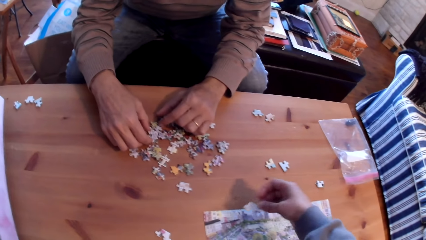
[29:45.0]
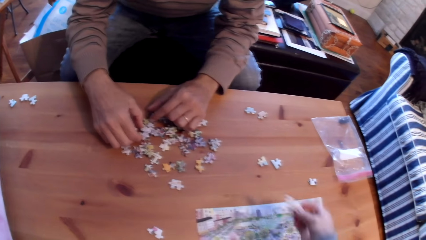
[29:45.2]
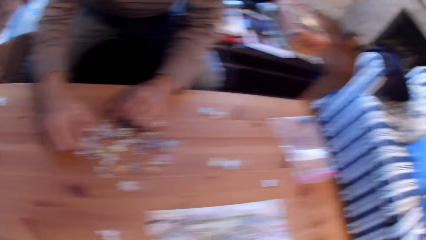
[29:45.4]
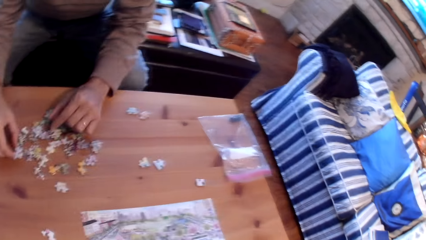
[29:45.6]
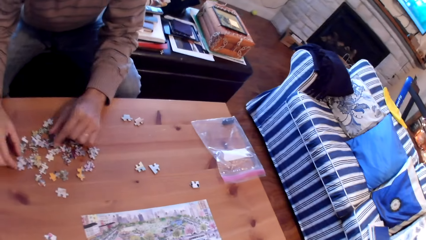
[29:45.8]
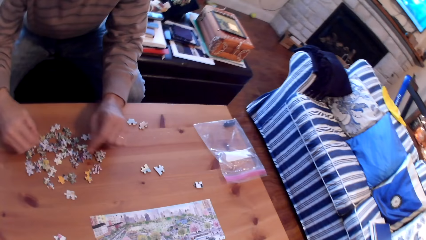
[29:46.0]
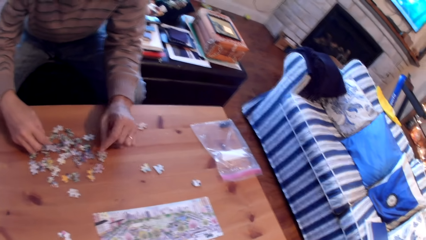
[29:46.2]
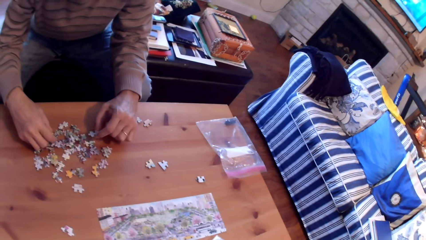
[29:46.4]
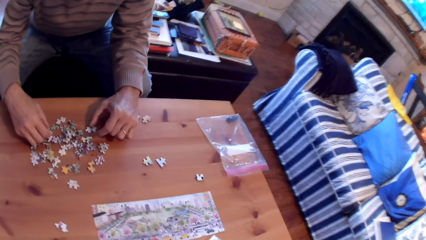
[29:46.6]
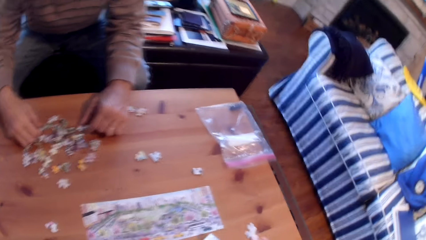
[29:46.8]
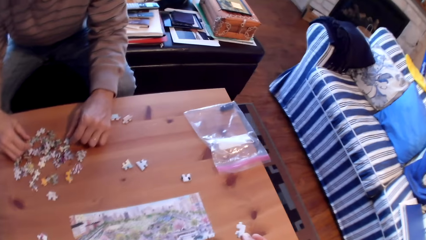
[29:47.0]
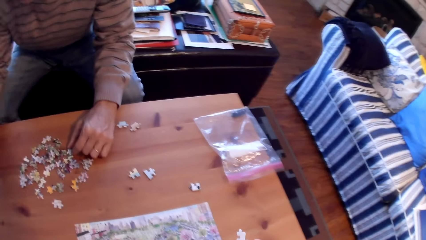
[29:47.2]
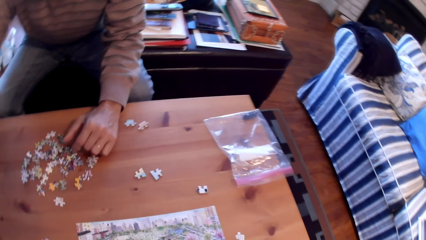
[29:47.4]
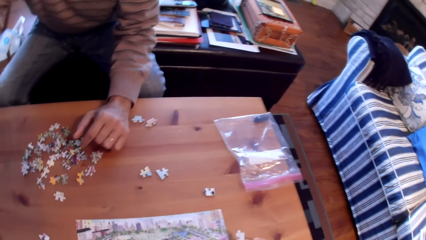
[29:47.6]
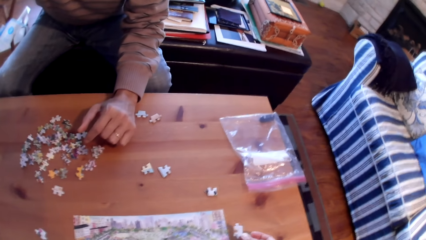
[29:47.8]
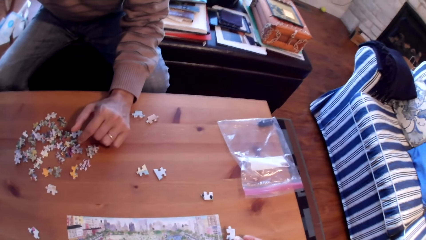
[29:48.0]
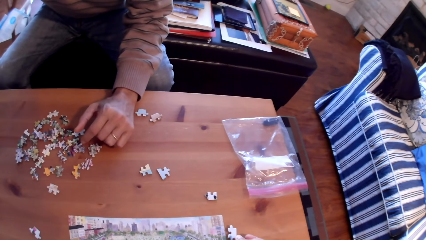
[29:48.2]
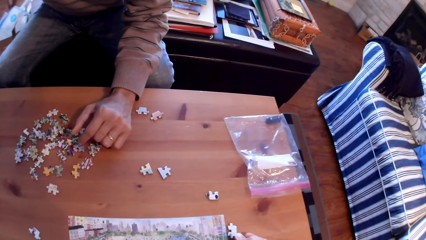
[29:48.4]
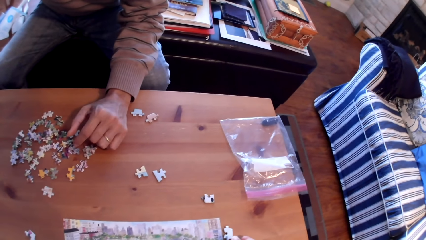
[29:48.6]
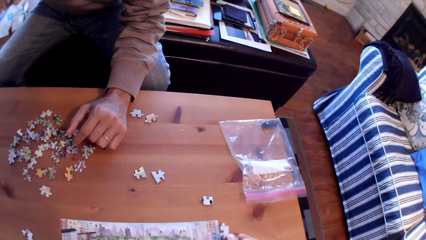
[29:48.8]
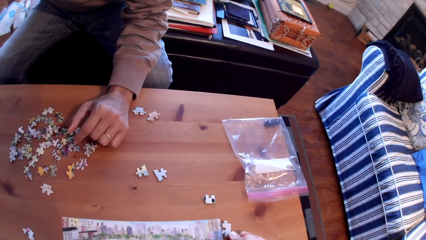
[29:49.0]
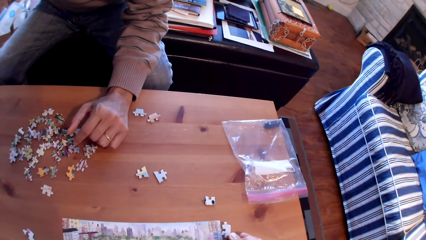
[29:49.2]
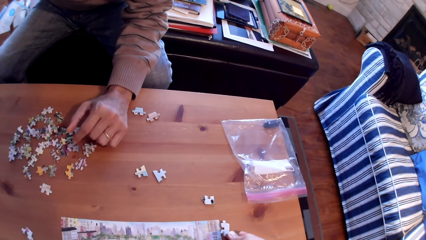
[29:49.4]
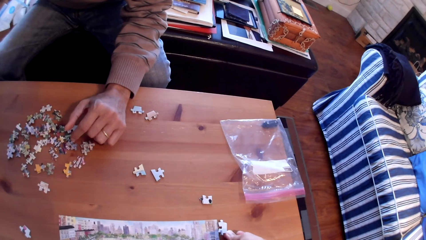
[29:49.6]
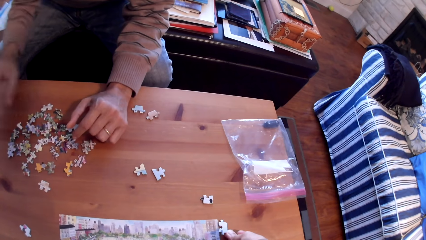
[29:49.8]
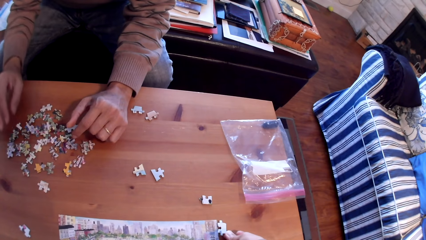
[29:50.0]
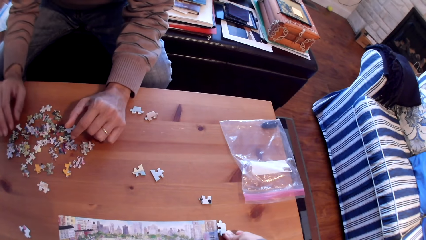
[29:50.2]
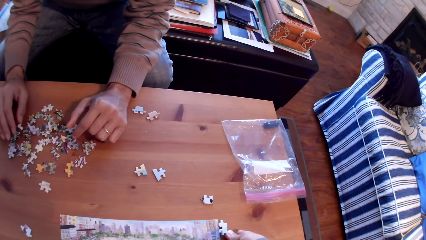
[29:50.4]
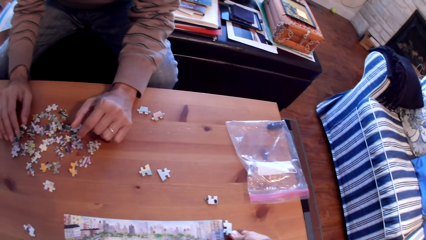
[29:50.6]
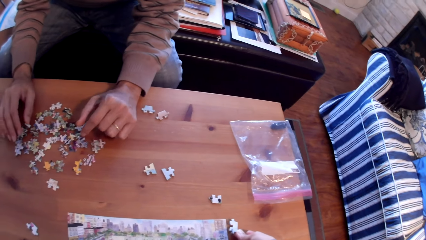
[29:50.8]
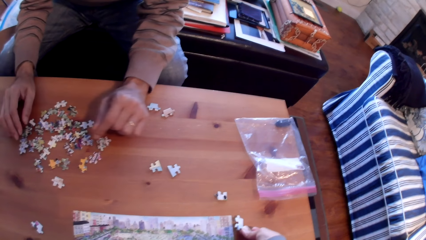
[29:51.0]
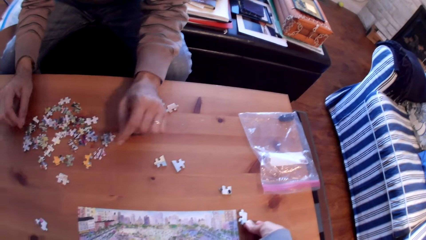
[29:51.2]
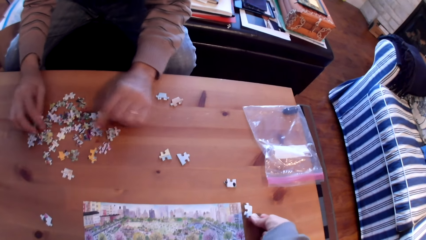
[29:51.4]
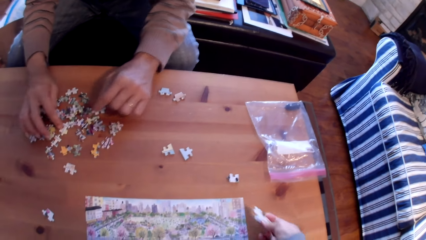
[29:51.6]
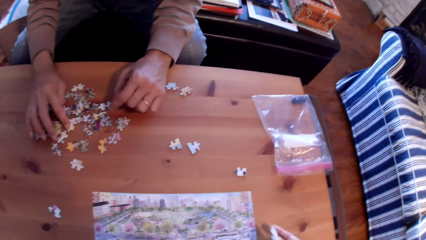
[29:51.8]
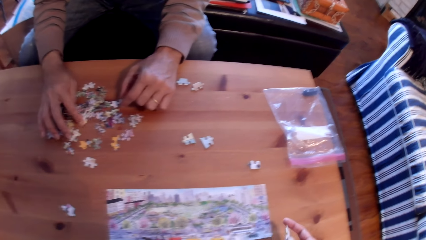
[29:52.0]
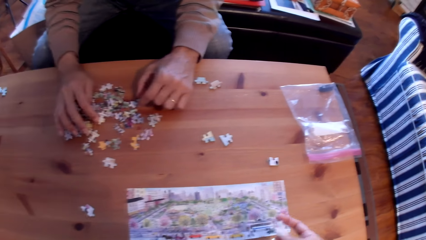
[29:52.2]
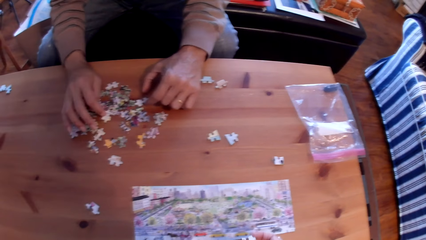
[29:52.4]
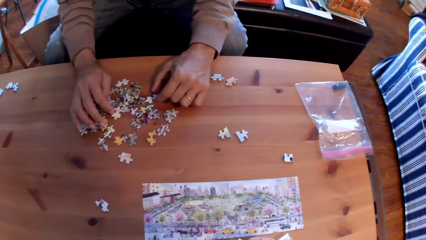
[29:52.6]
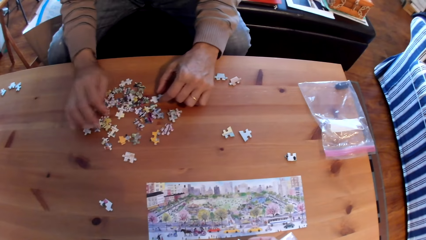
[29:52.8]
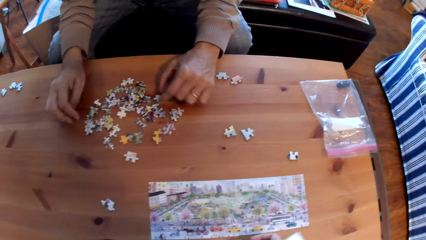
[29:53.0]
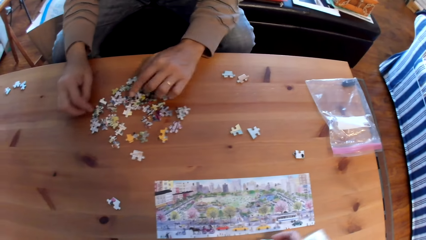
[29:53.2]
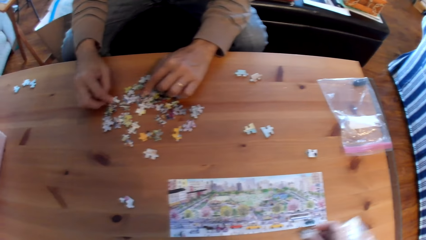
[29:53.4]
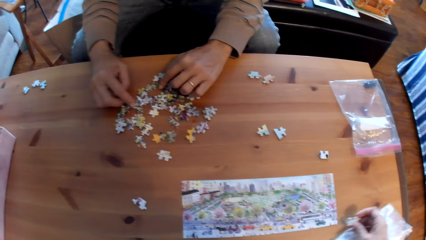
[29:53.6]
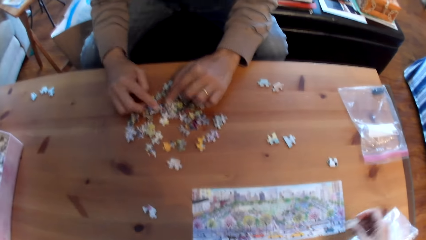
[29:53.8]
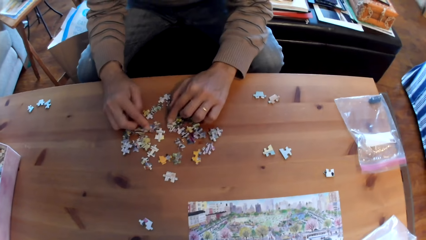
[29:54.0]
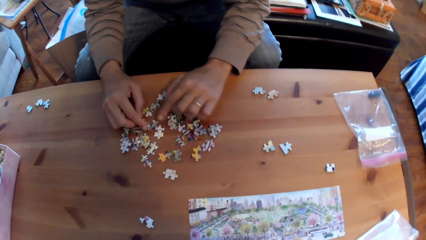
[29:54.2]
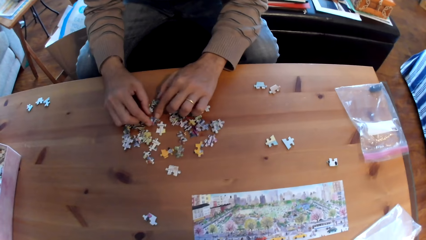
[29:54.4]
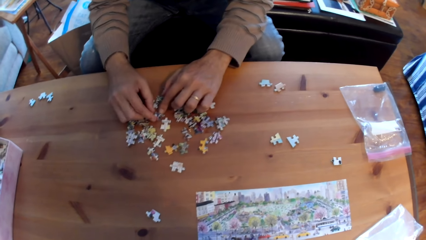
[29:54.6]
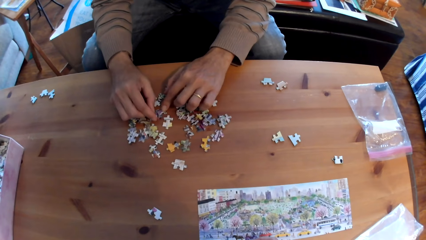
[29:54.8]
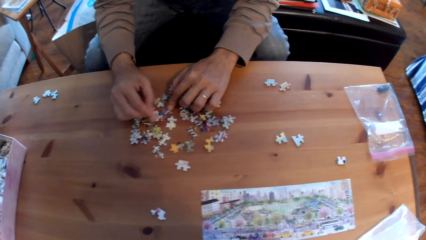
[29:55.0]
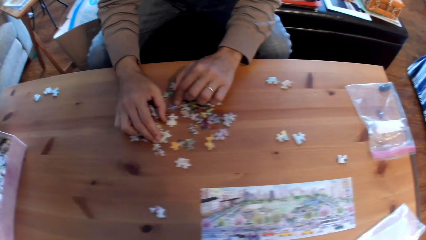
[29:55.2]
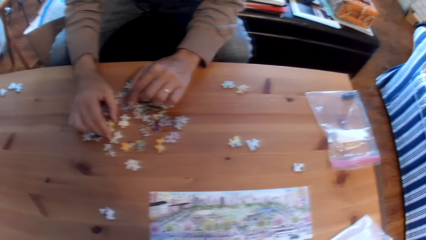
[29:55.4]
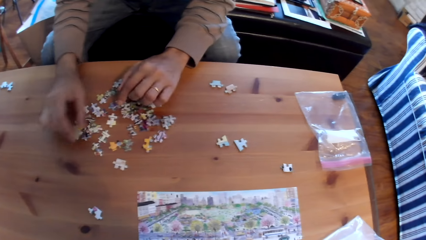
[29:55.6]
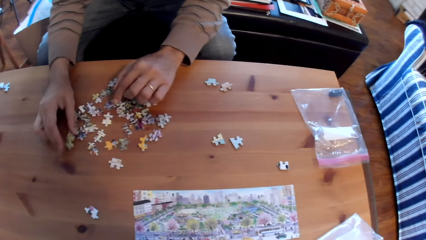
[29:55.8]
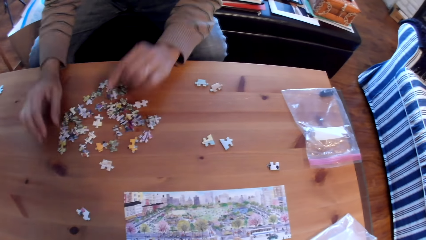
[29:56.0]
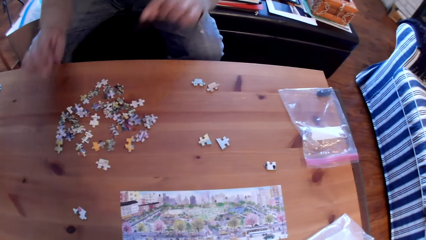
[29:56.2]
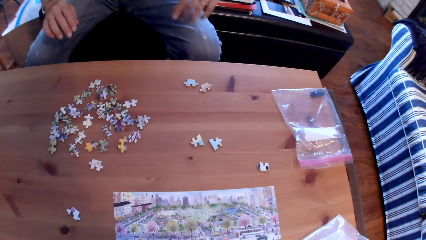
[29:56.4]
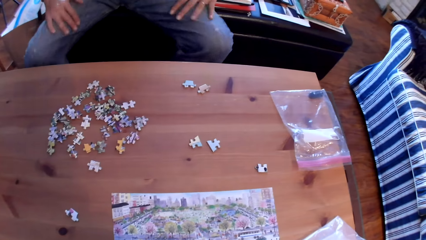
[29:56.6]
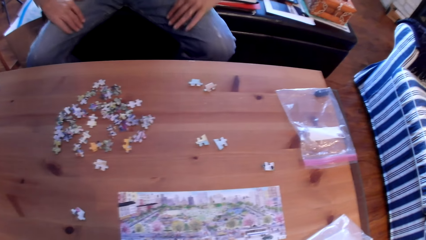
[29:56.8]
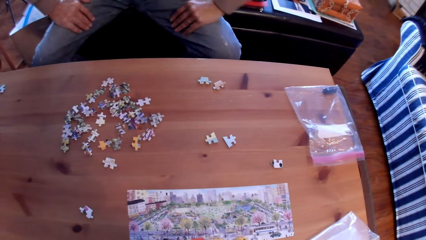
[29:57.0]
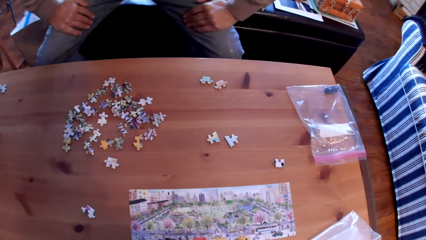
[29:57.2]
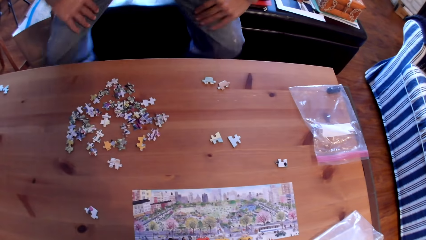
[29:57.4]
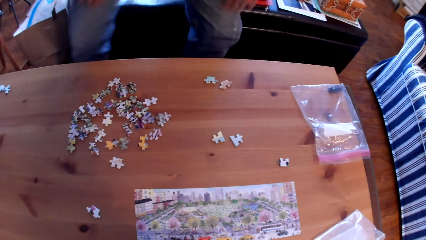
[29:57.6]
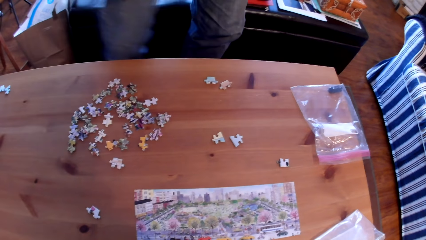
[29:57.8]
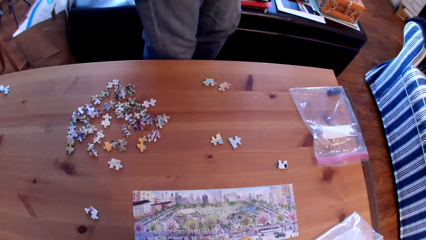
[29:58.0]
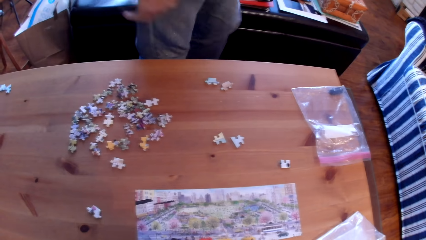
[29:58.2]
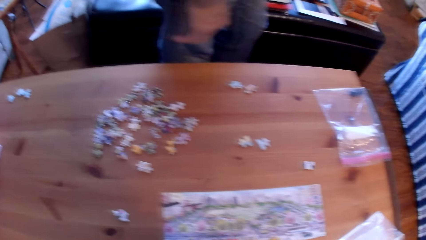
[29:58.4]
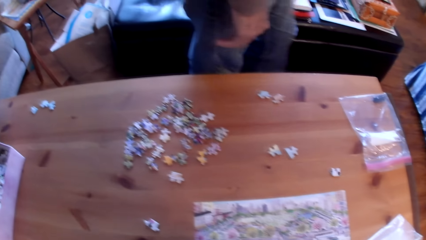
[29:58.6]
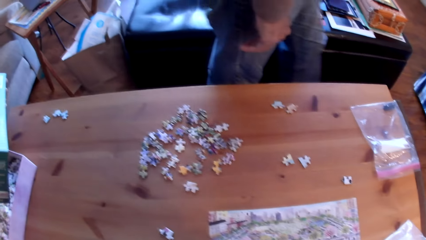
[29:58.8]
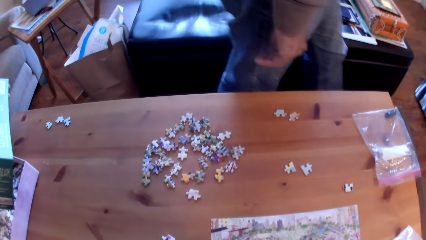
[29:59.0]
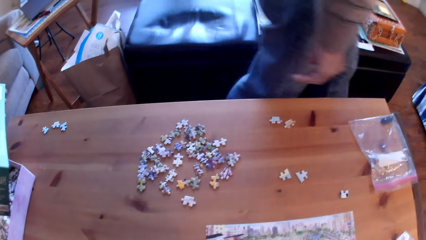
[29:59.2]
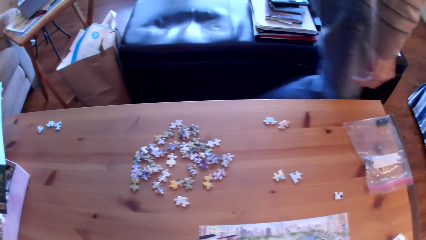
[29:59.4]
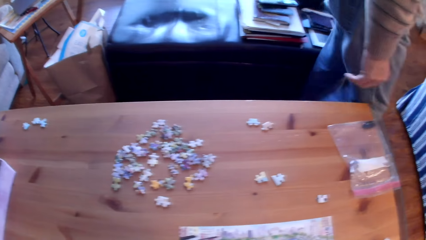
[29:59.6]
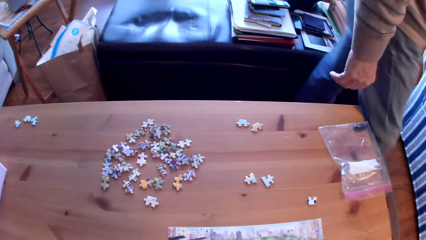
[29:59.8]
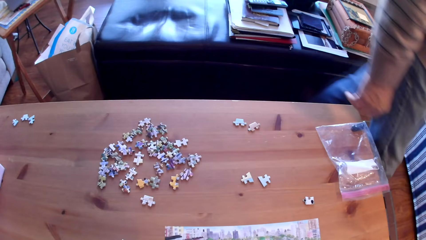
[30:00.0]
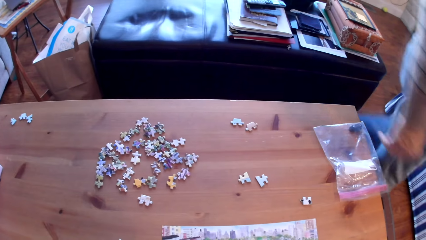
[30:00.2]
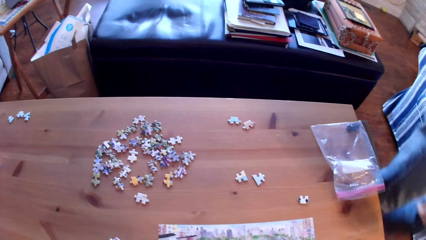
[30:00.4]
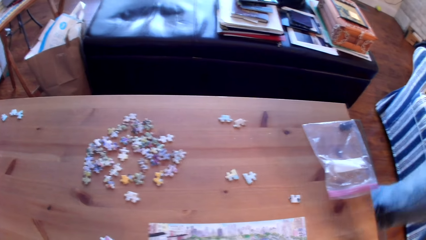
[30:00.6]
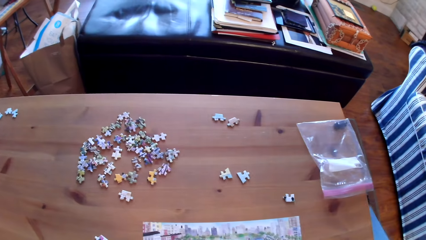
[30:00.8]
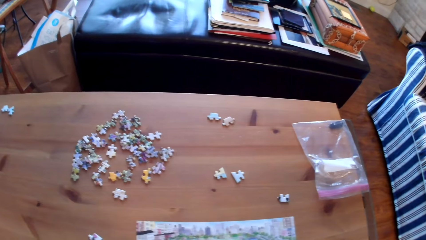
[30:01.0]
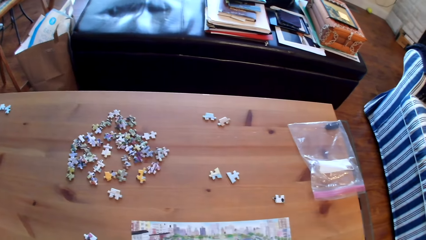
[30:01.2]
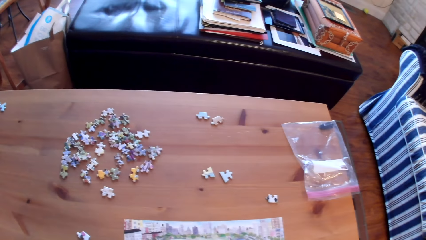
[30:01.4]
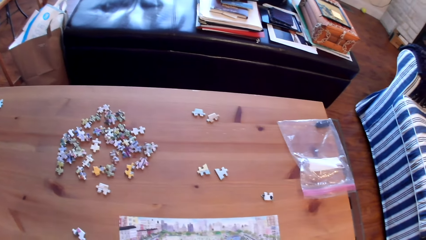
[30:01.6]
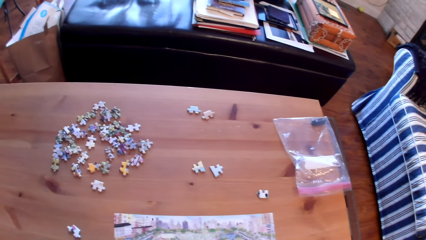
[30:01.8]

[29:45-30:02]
A man sorts puzzle pieces on the table. He converses with another man. The first man sorts cards on the table. The camera wearer sorts puzzle pieces on the table. The first man sorts puzzle pieces on the table, stands from the chair and walks around the room.
